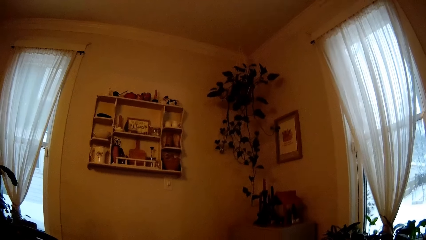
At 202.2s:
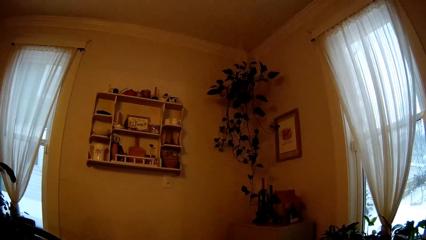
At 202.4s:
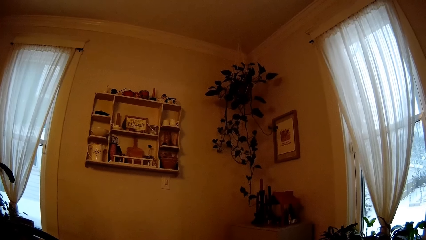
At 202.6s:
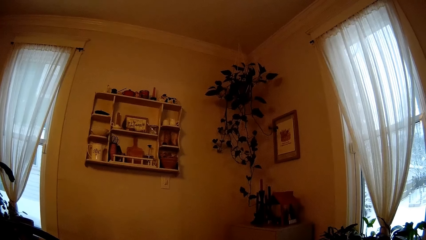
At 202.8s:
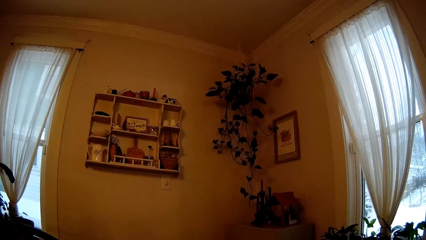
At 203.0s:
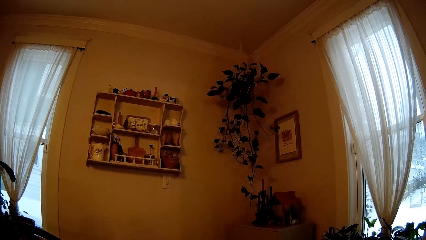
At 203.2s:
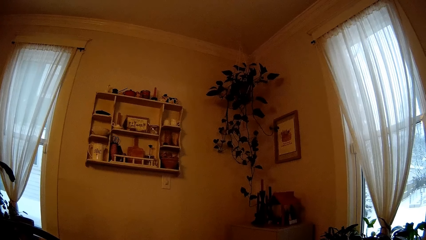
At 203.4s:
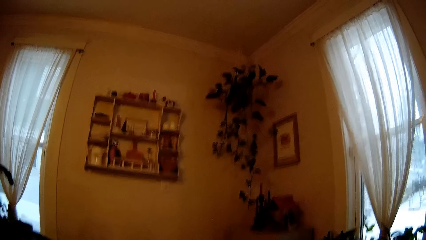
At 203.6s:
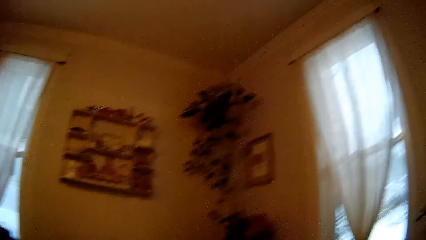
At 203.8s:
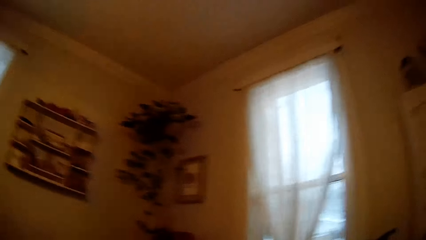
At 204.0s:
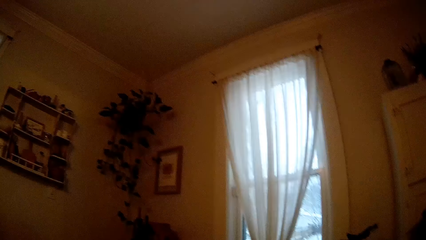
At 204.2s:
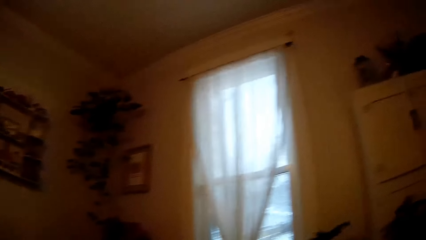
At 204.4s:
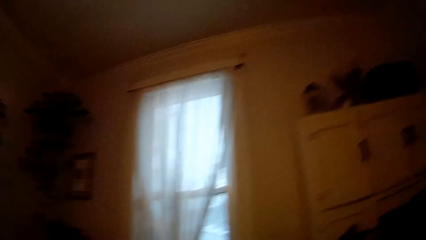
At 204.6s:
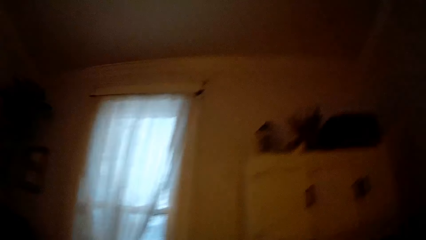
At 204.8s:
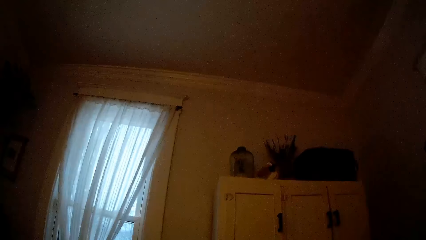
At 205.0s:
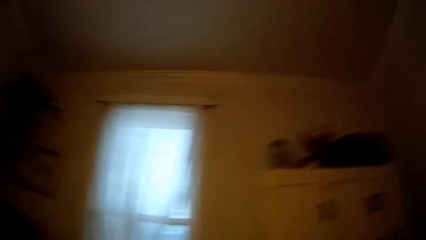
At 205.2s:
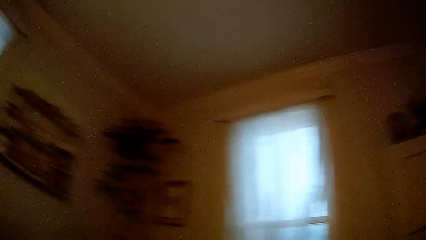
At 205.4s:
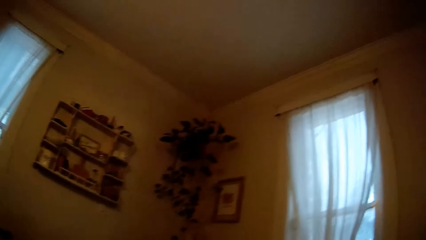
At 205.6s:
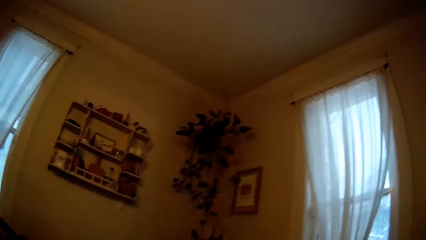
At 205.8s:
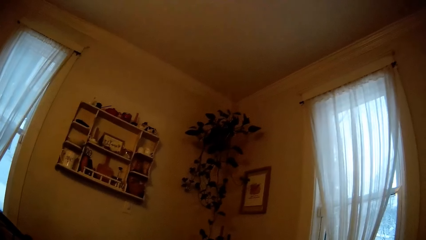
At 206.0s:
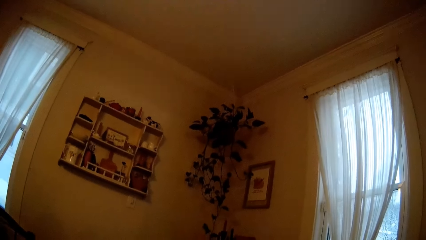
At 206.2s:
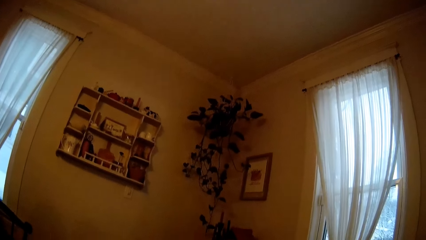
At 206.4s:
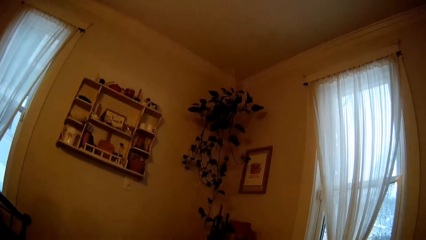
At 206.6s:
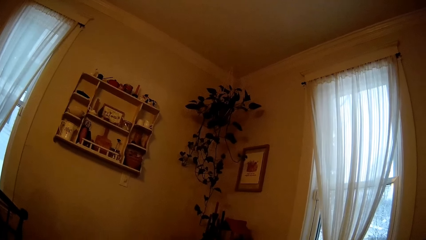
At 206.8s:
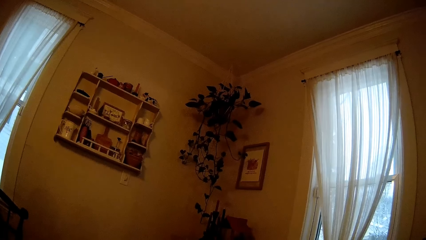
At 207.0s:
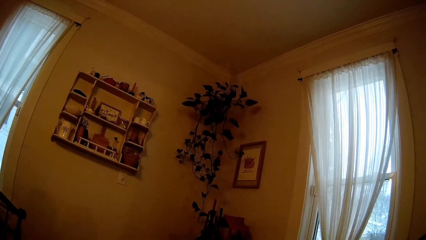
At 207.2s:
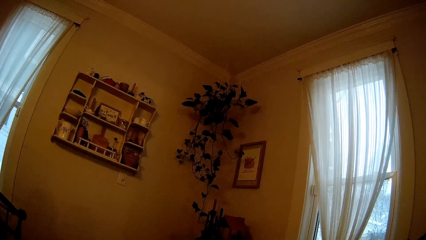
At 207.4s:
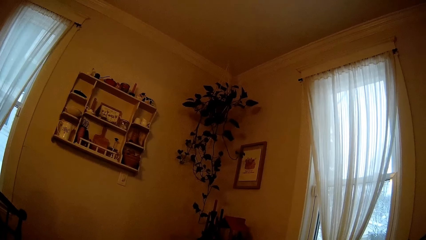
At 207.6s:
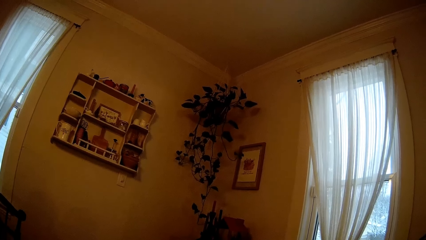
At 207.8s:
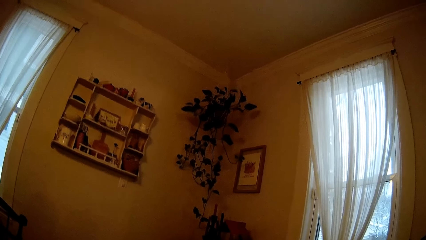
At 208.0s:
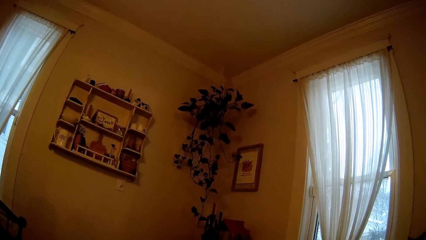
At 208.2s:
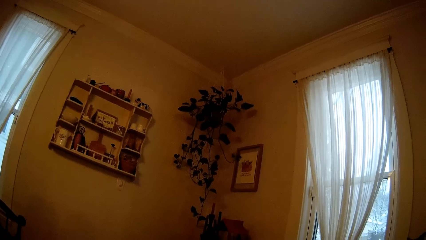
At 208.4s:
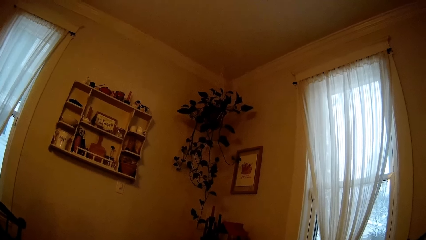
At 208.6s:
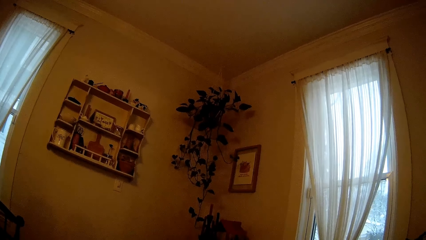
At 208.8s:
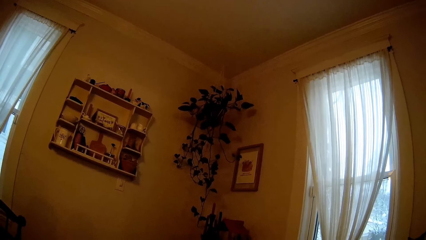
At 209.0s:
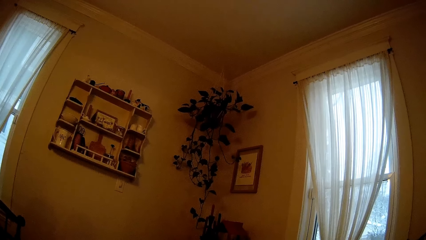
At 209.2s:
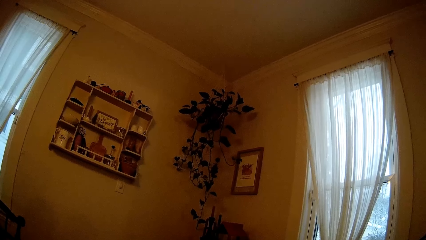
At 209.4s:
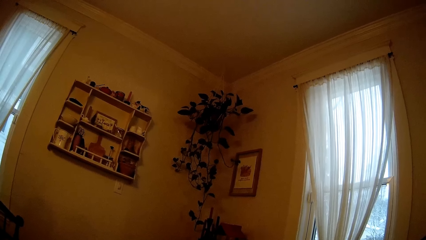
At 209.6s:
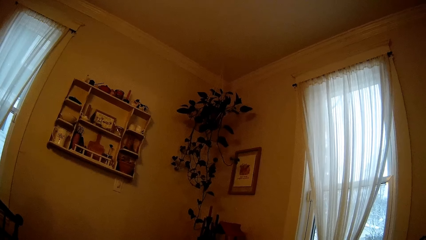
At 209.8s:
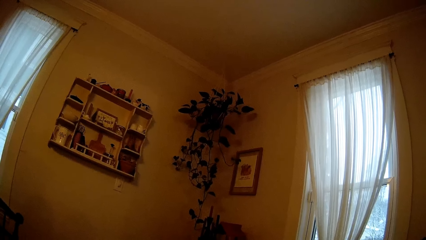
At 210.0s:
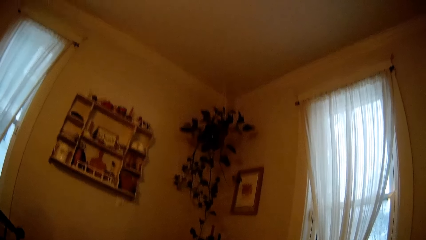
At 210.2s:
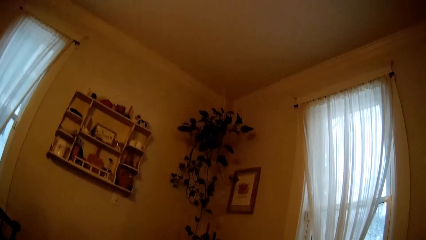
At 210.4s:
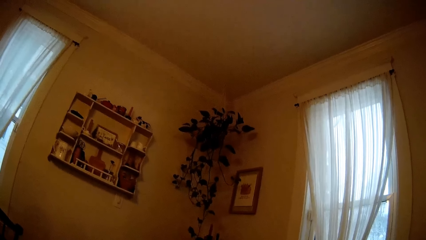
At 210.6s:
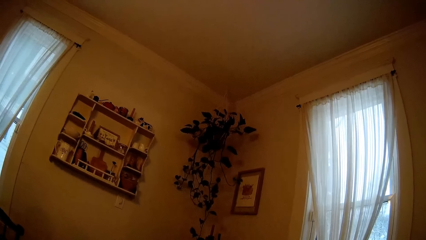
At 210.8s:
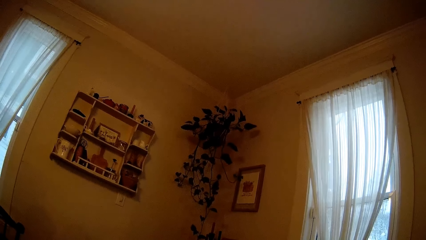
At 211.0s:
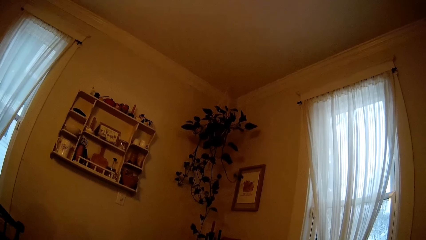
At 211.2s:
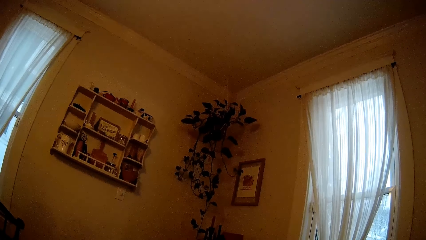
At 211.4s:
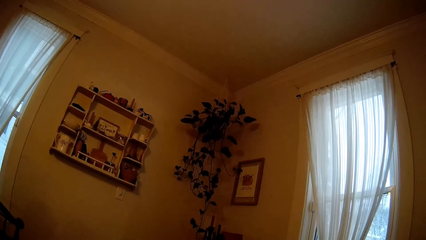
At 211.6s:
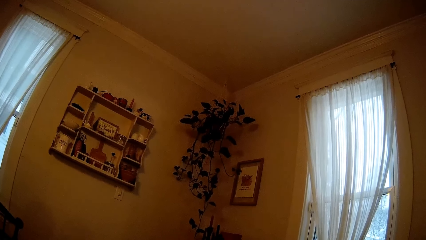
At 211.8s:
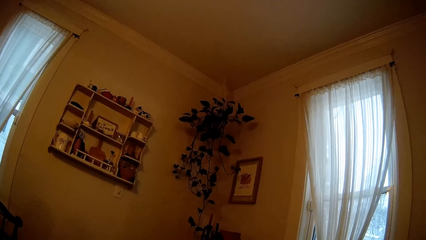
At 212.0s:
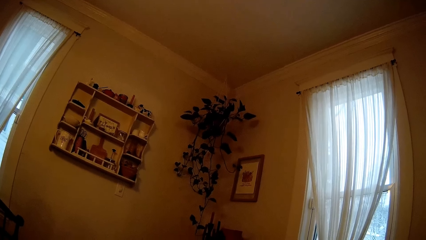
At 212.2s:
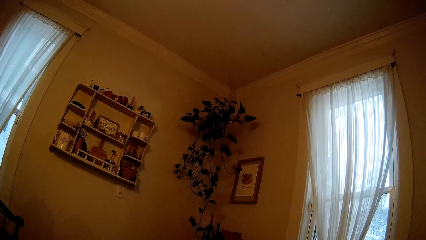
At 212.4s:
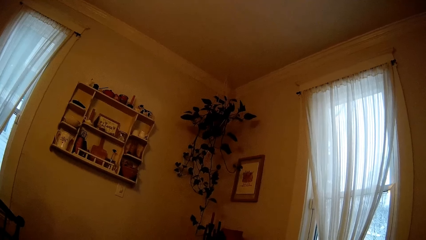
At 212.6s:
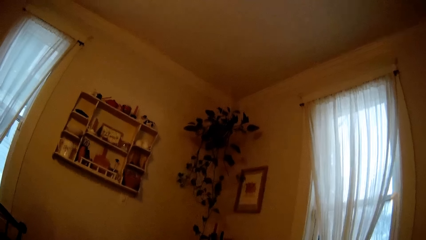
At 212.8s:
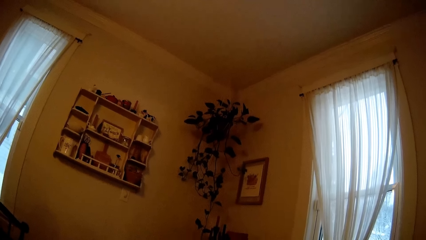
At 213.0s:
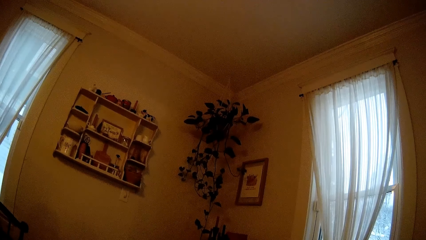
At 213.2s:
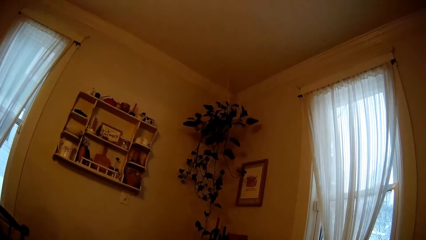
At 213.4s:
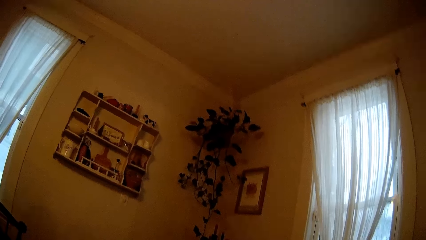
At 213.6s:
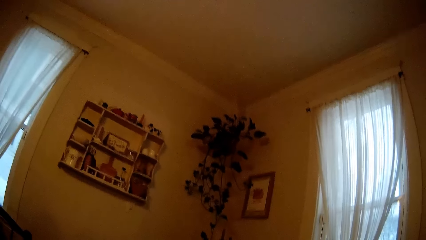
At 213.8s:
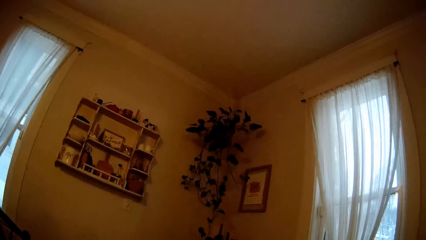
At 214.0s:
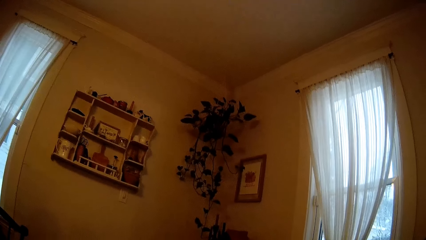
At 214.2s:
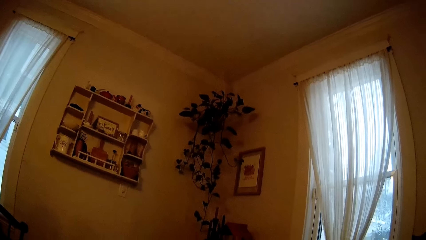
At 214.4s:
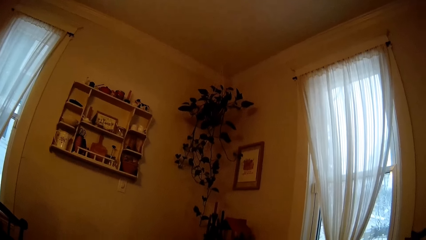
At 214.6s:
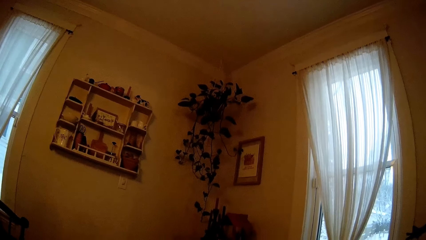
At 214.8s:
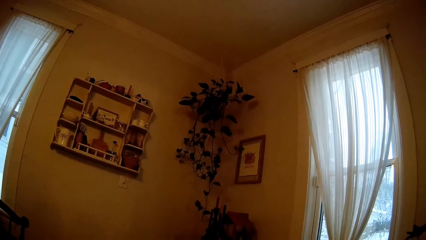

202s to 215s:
The camera wearer converses with the man. They interact with the baby.

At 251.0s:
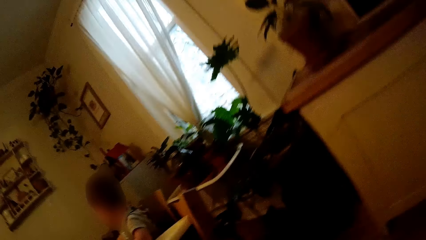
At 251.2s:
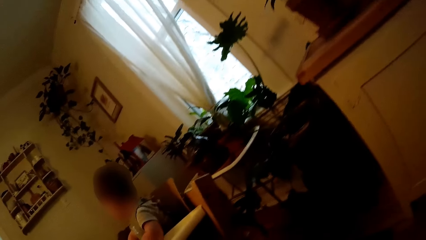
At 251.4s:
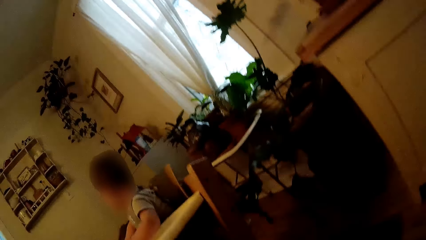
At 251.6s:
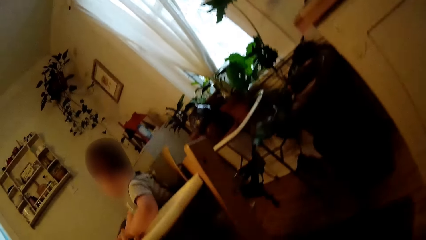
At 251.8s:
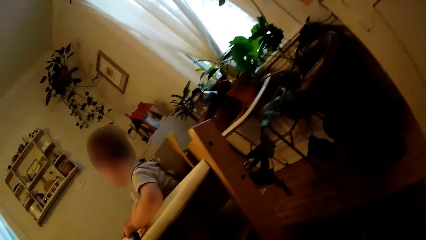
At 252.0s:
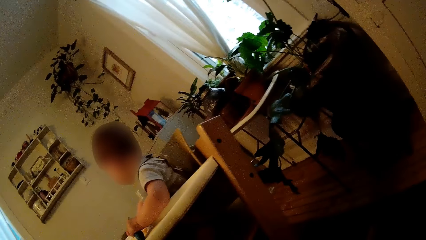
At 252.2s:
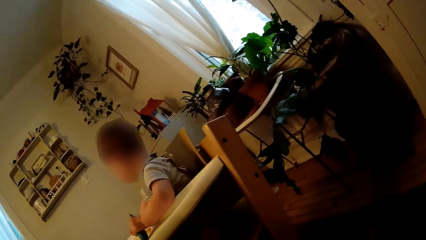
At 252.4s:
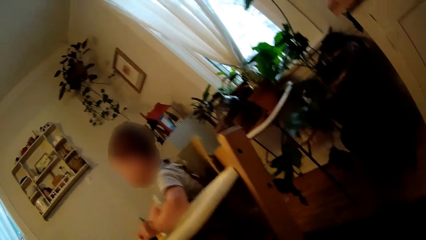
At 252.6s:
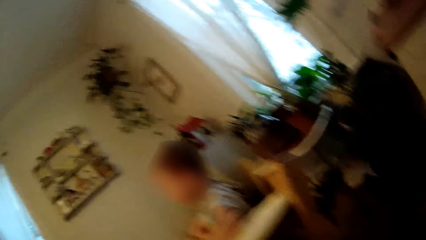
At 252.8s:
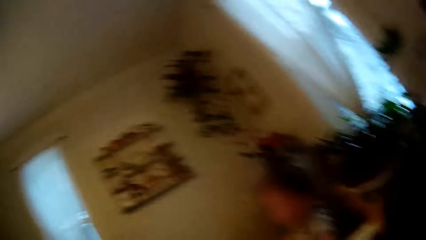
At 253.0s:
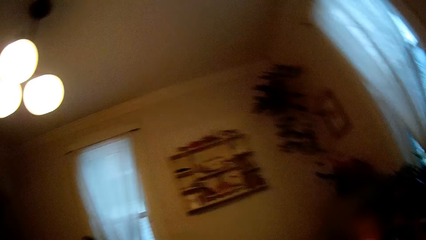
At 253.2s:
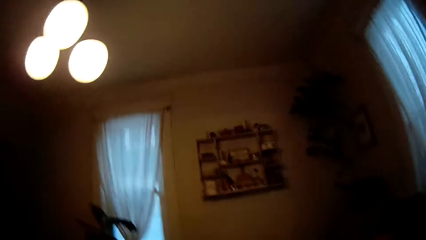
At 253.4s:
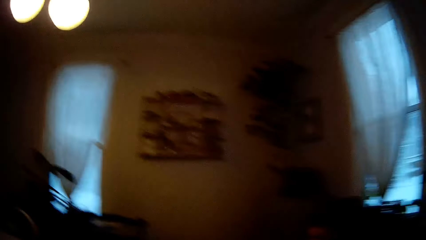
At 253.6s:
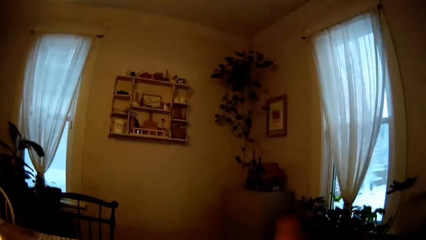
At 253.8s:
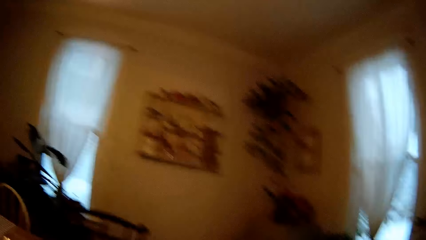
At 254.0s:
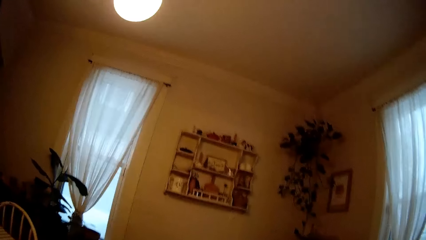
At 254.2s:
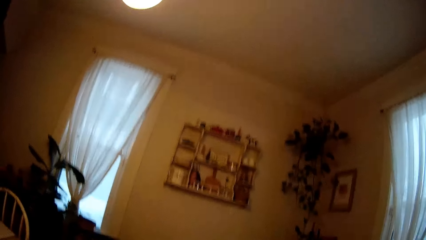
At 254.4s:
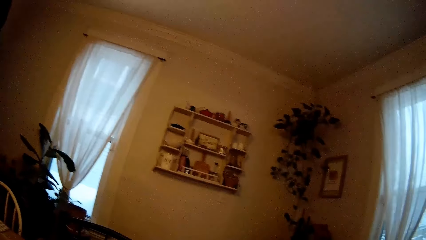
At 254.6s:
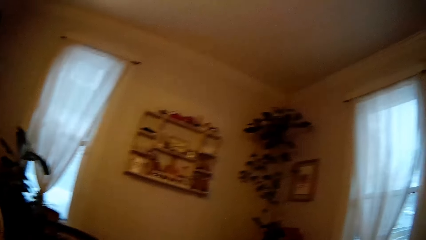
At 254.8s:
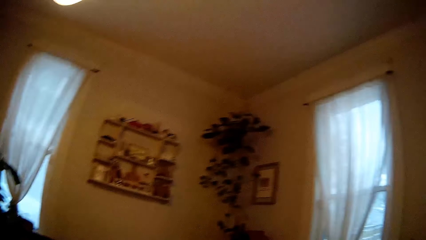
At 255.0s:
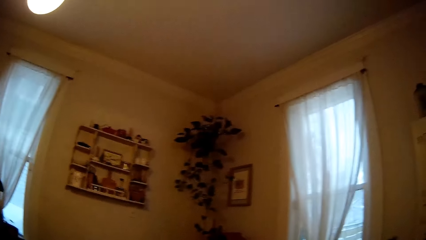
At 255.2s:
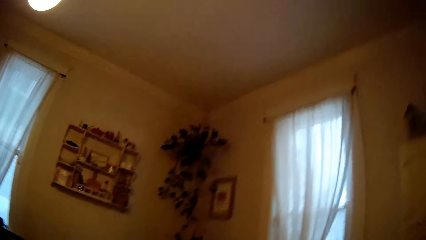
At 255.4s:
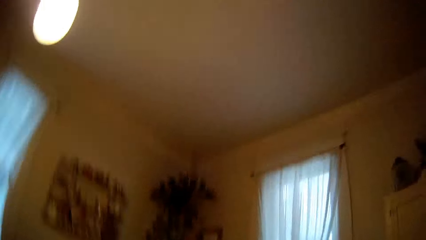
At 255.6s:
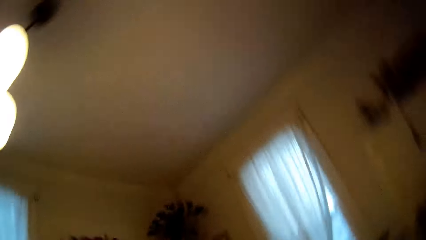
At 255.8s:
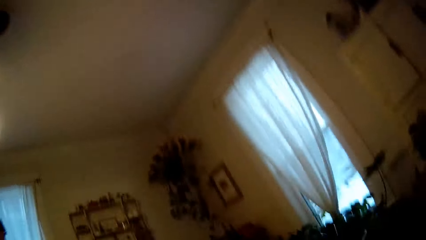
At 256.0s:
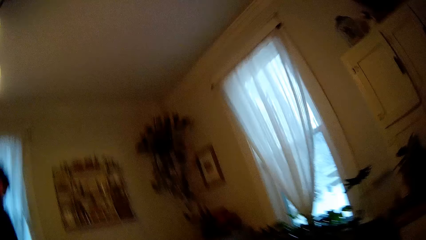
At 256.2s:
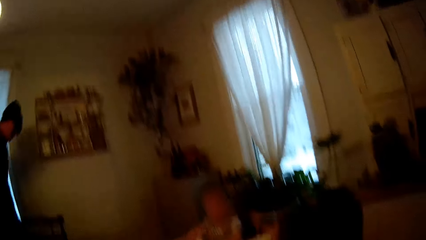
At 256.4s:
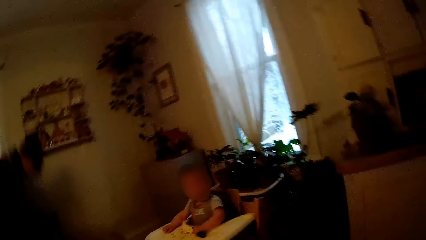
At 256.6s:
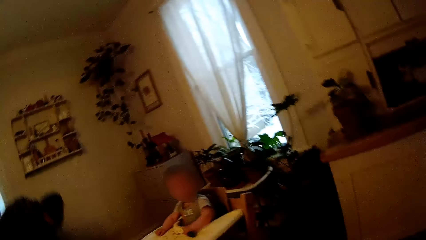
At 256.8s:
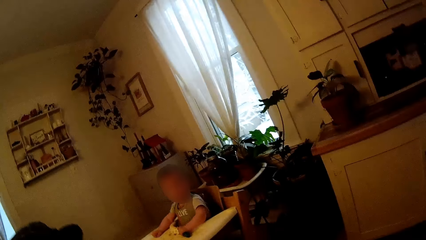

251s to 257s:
The camera wearer converses with the man. They interact with the baby. The man bends down.
